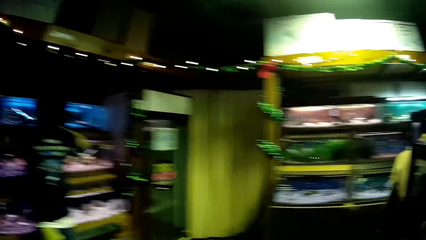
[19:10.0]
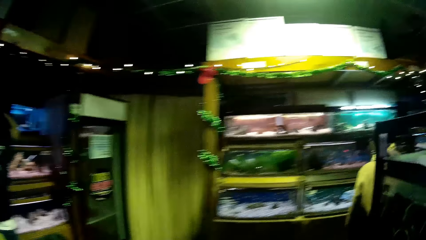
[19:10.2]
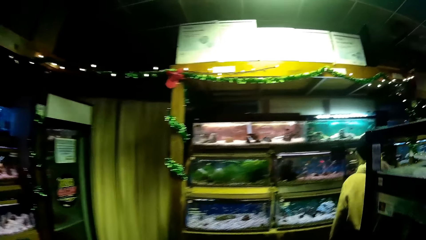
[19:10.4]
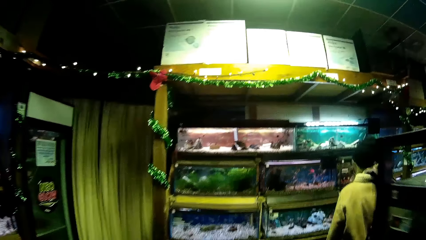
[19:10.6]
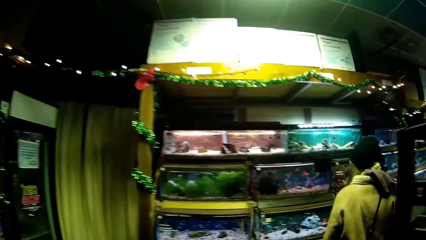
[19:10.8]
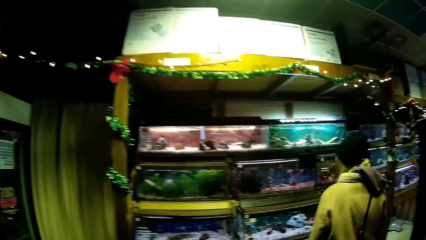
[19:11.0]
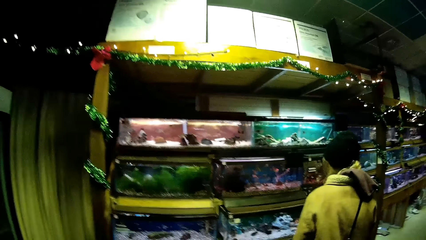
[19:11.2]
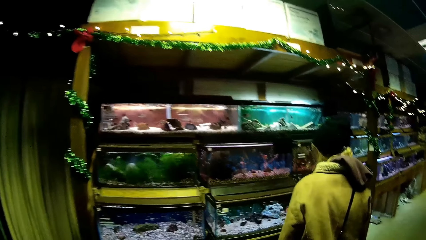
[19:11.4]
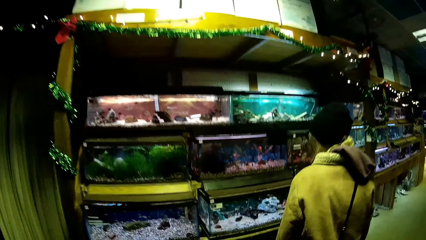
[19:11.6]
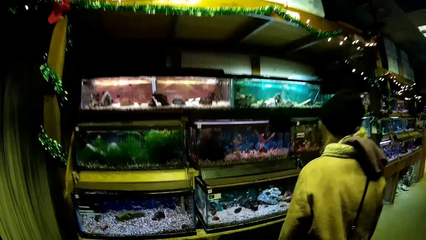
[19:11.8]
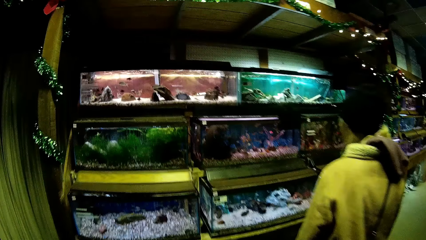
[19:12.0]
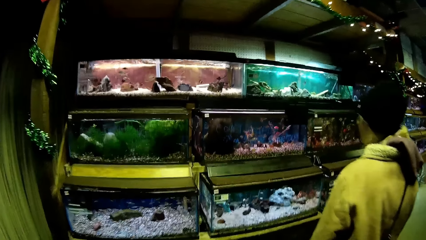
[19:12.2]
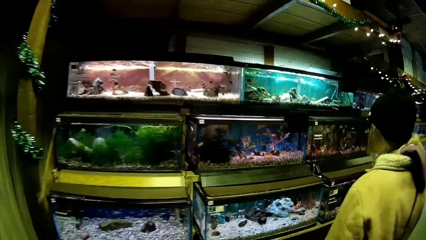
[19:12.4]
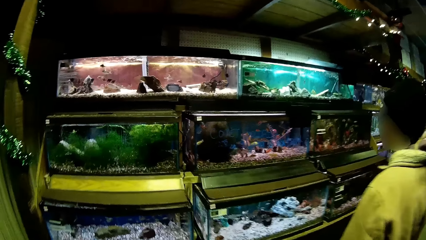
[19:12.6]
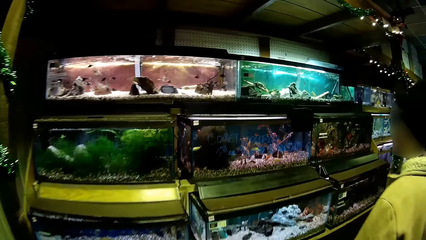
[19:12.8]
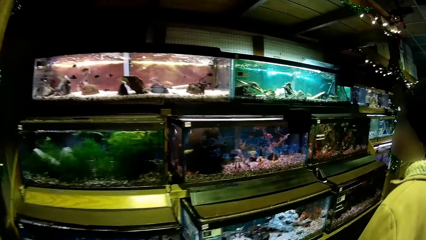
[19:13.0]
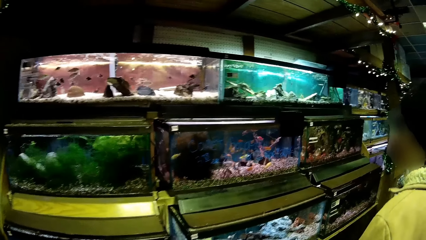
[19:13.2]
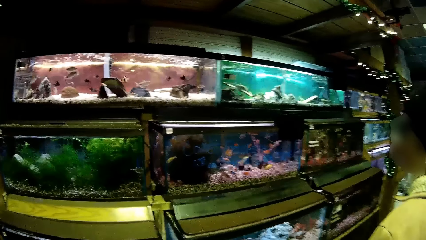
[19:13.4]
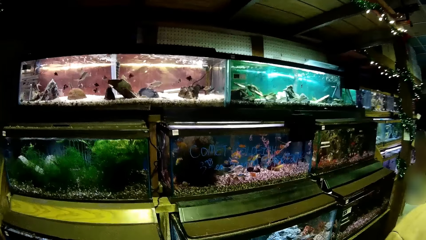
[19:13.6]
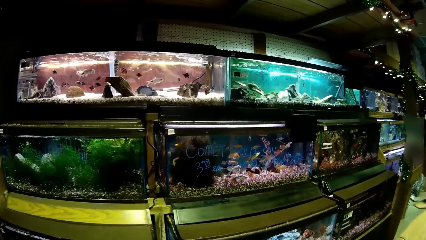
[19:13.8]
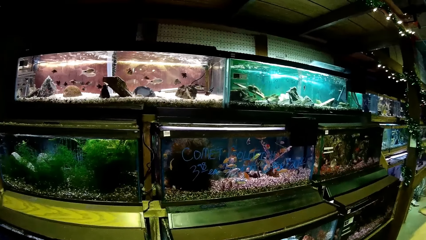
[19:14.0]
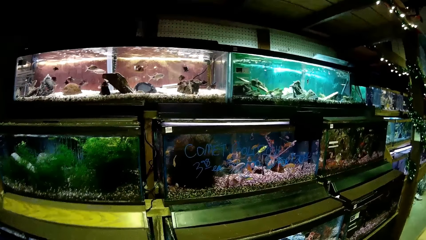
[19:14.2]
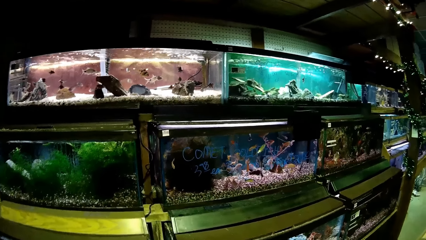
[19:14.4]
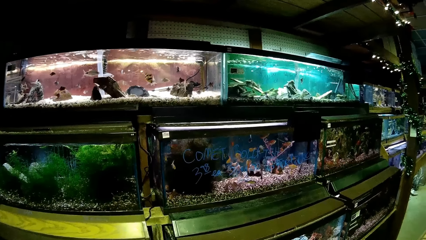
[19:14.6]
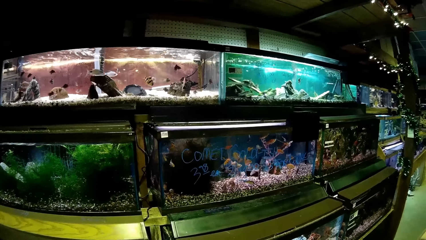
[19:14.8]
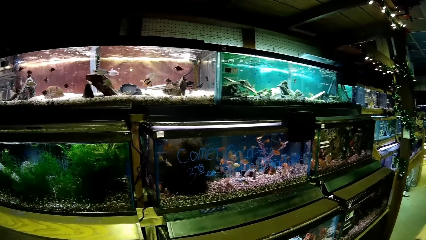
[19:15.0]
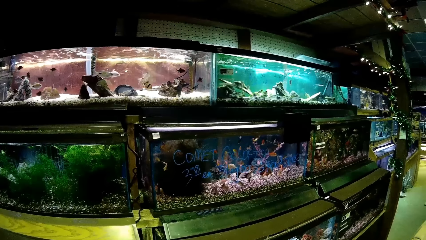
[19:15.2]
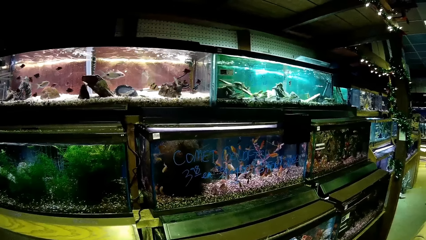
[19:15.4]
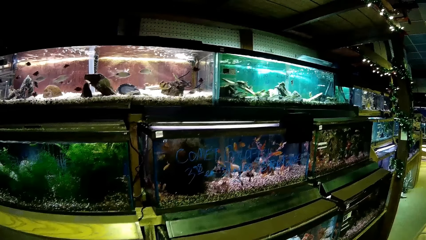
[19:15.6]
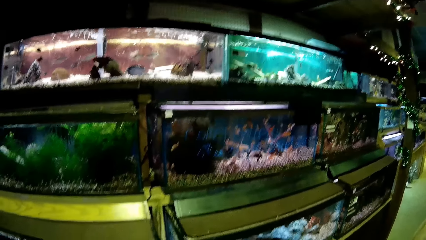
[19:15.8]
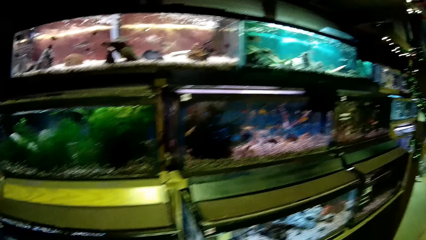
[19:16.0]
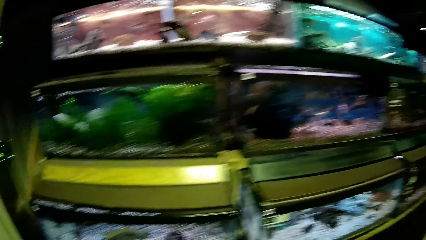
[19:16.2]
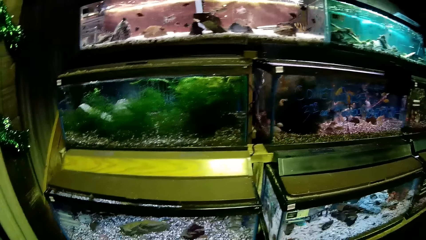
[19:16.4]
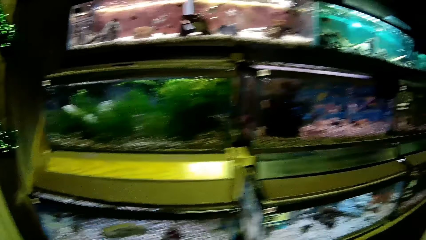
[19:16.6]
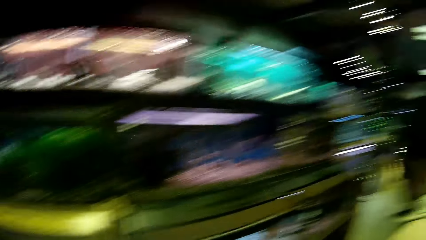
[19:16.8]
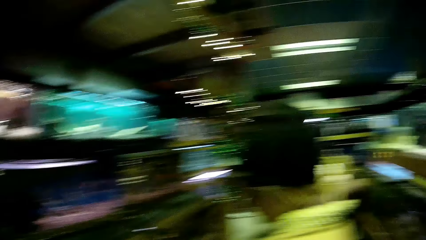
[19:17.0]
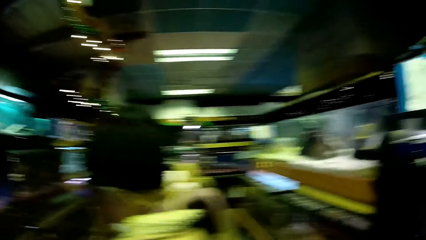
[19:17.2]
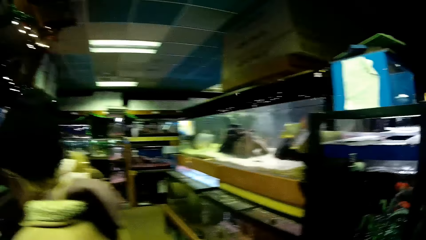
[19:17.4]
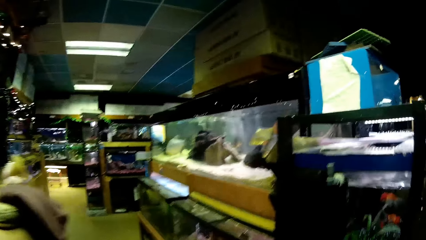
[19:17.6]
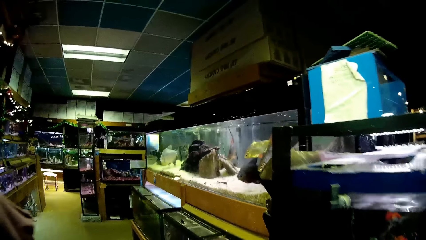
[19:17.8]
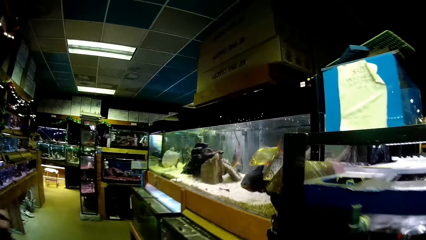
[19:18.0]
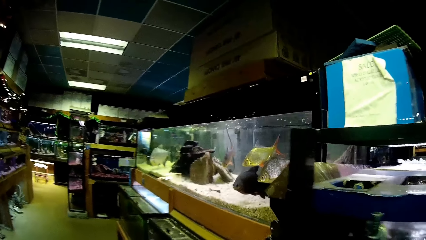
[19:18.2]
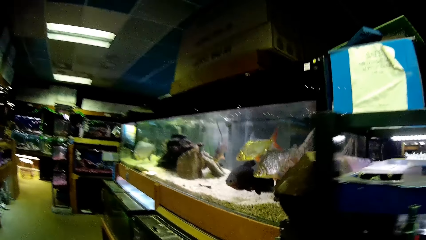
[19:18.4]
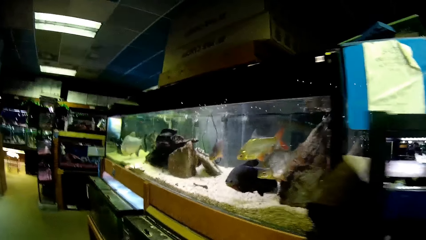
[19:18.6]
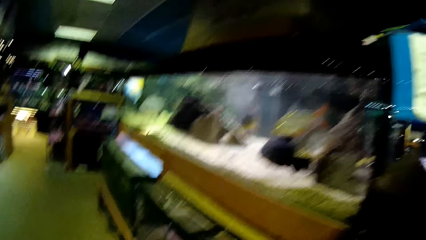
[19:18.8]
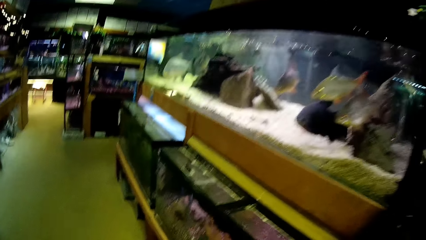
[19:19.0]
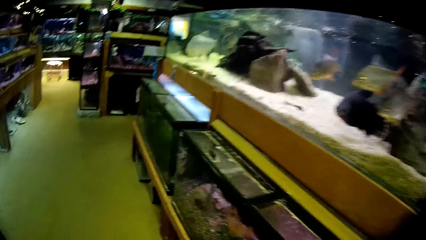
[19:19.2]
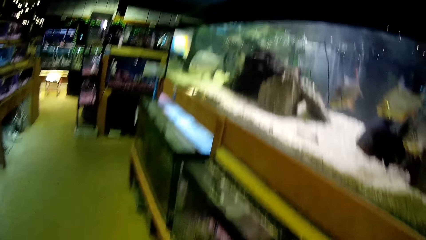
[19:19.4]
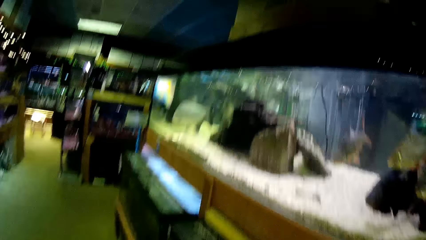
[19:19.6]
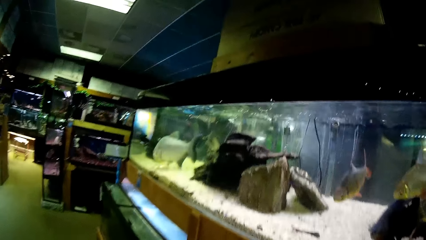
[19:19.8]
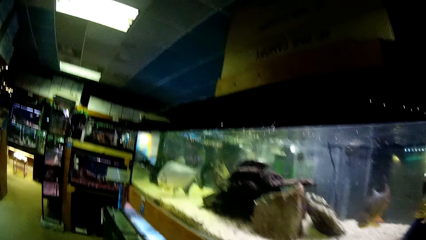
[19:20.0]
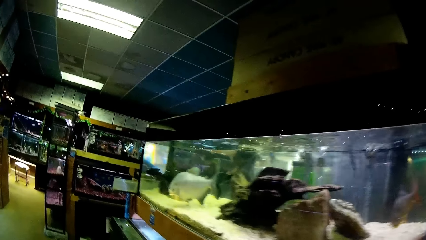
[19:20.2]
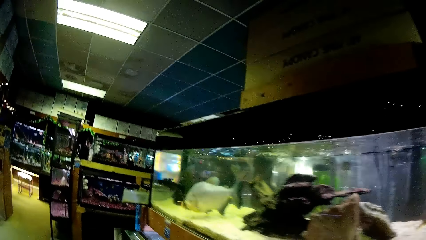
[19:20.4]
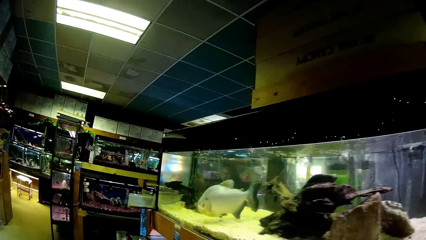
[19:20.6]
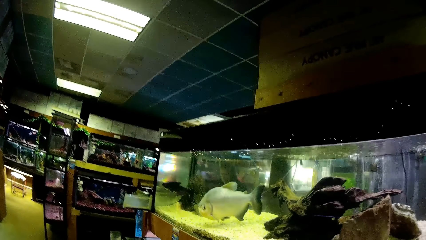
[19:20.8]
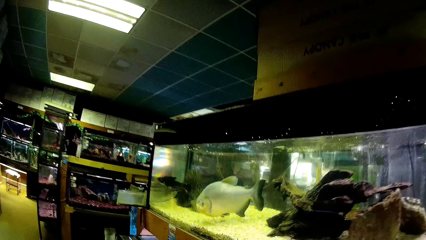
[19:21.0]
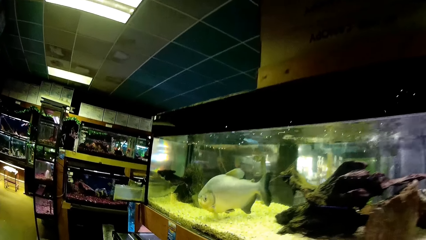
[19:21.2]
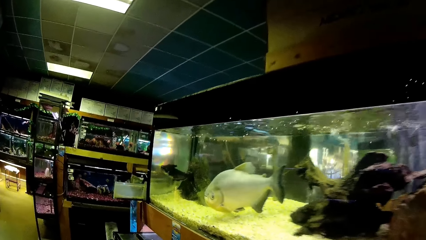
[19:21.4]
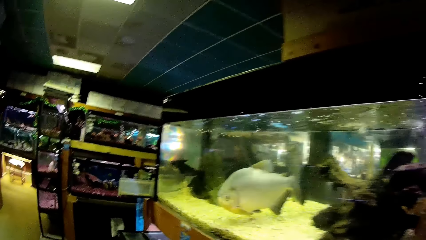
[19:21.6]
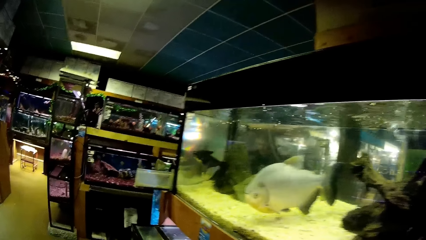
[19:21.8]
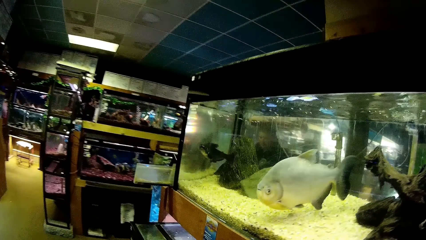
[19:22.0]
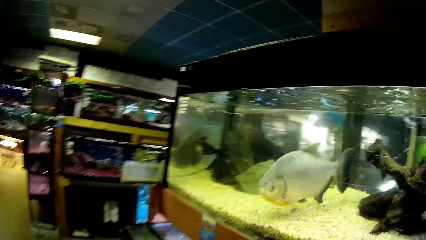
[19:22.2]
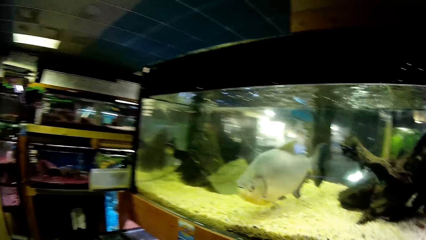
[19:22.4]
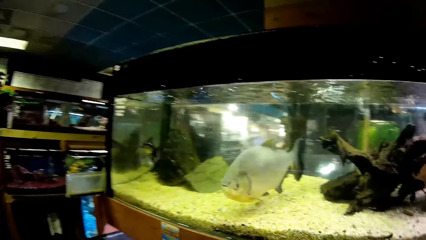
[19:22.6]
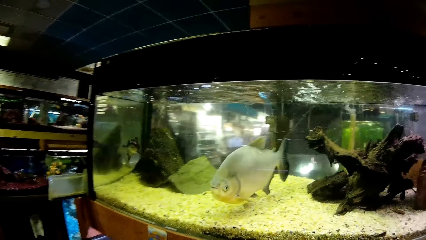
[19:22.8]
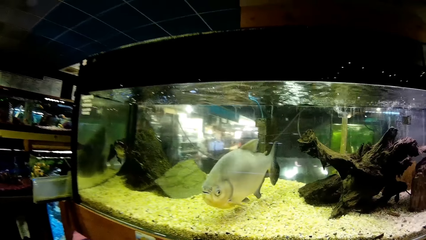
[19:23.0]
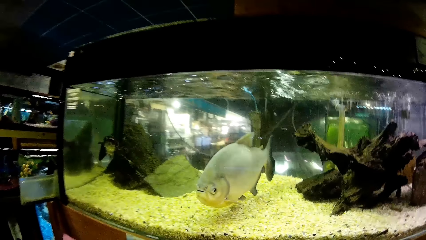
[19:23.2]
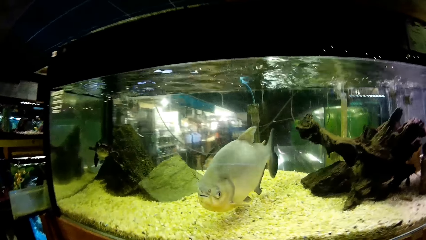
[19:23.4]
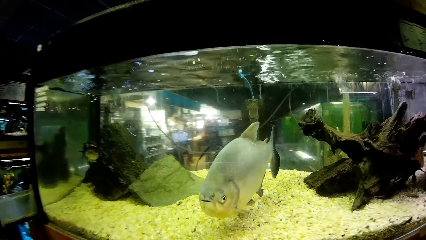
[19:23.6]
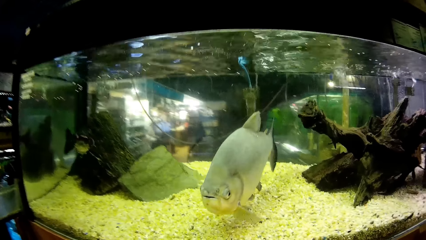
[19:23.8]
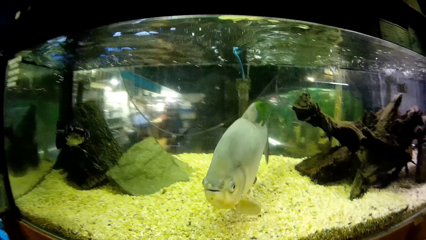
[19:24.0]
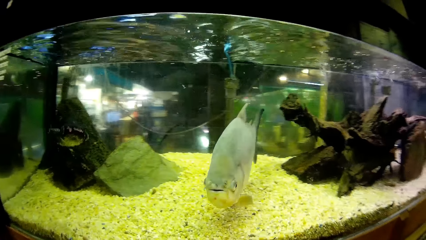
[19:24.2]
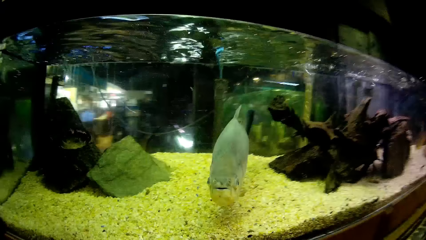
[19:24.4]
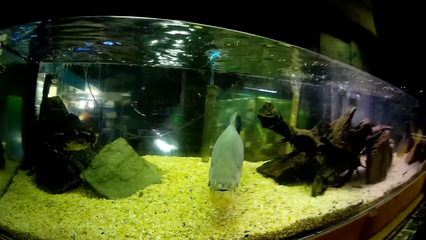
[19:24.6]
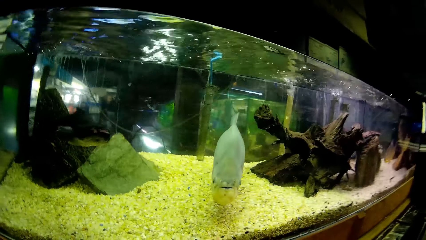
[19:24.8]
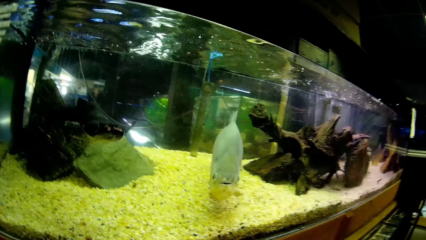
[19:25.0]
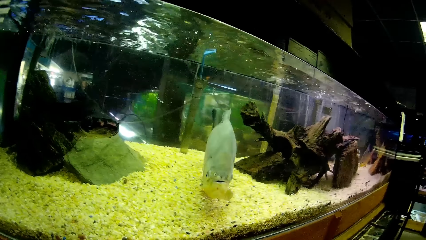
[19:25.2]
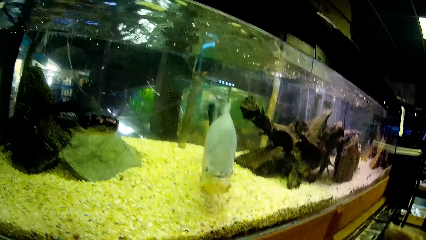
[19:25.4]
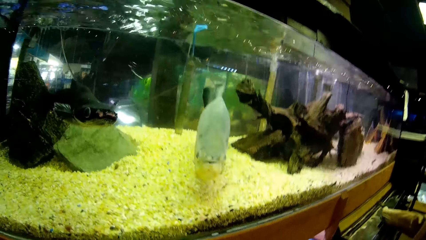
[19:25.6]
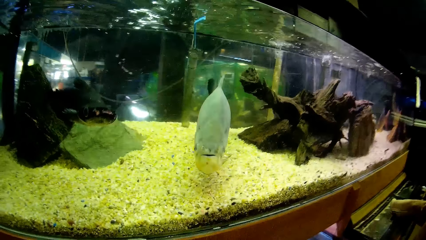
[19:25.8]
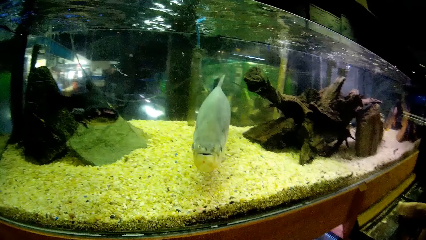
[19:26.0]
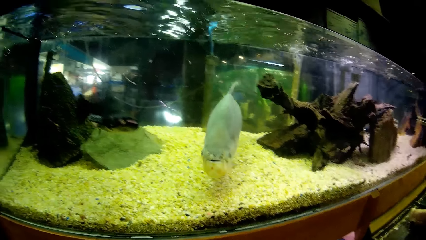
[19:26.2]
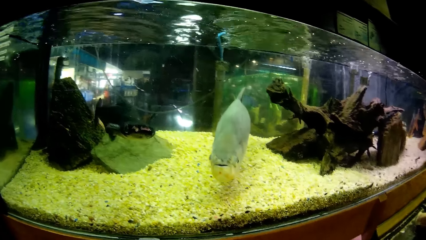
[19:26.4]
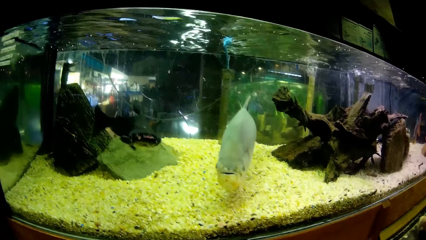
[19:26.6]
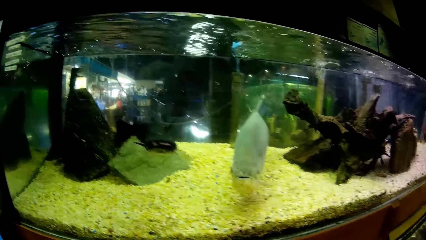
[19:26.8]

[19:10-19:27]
A man adjusts a glass transparent fish tank with both hands on a platform. The man lifts hands. A woman looks at aquatic animals in a glass transparent fish tank. The camera wearer views aquariums. They stand next to the woman. They walk around. They view aquariums. They look at fish in a glass transparent fish tank.
